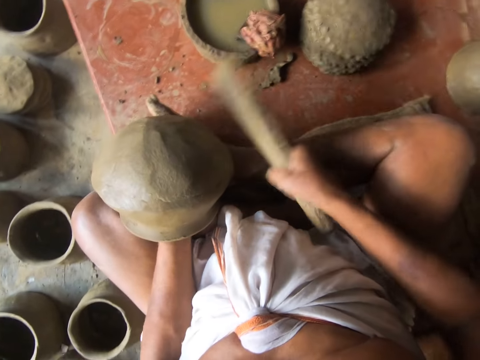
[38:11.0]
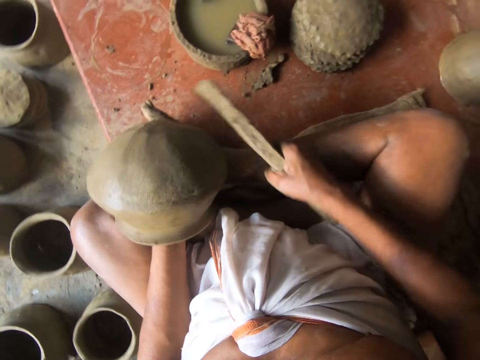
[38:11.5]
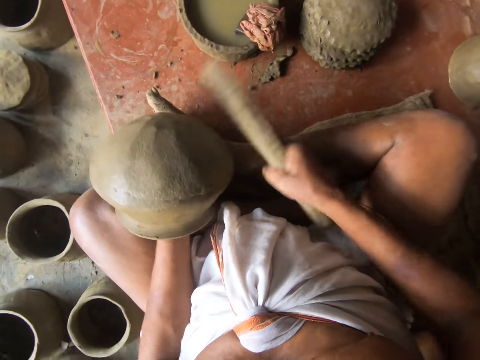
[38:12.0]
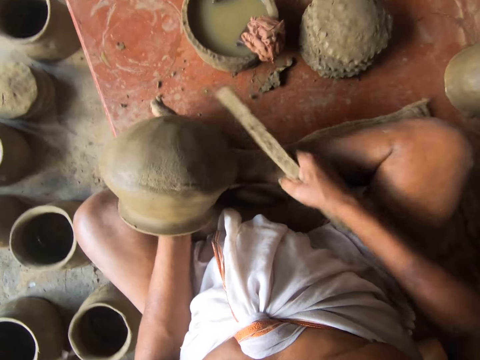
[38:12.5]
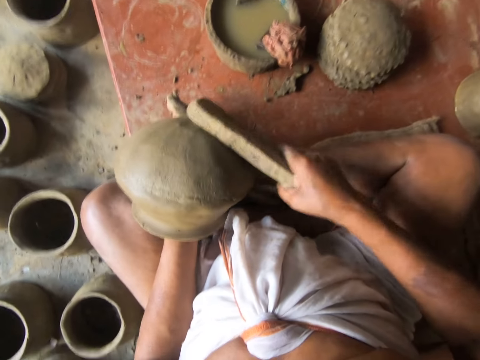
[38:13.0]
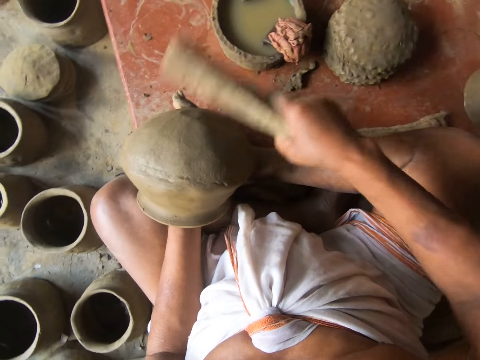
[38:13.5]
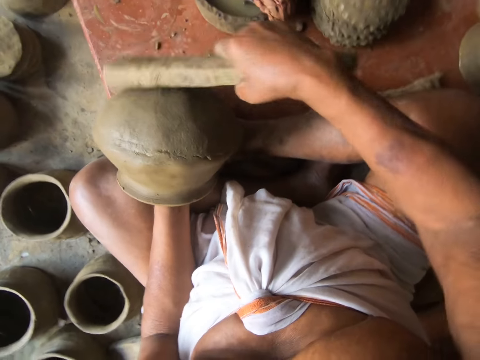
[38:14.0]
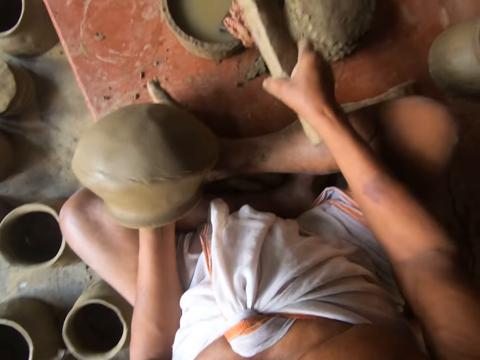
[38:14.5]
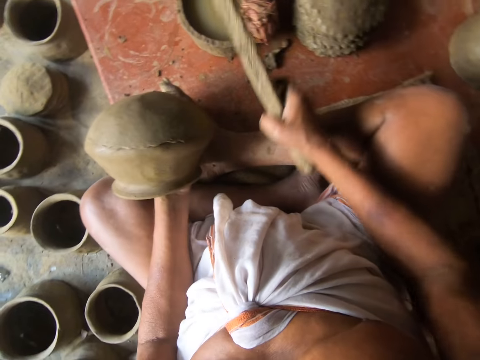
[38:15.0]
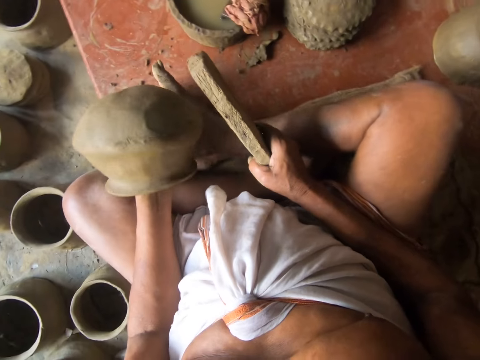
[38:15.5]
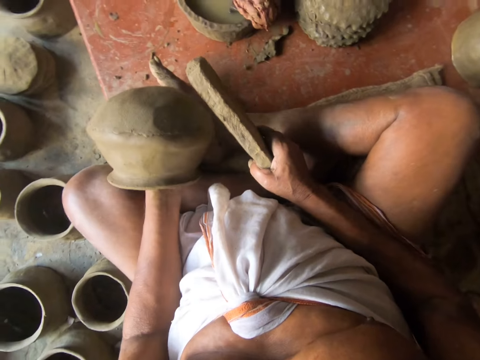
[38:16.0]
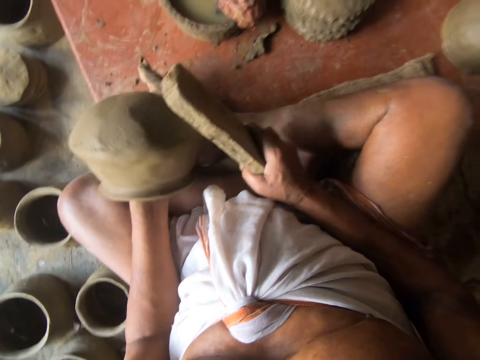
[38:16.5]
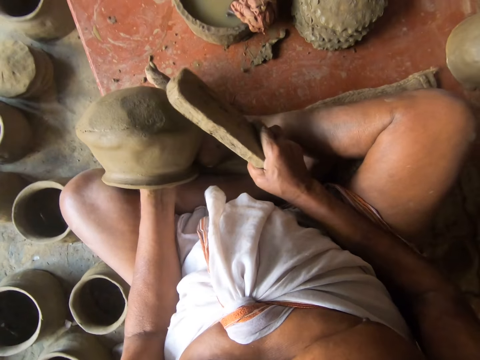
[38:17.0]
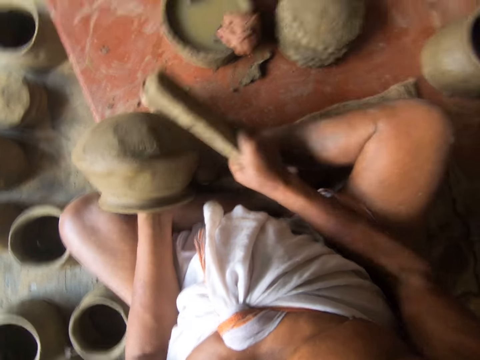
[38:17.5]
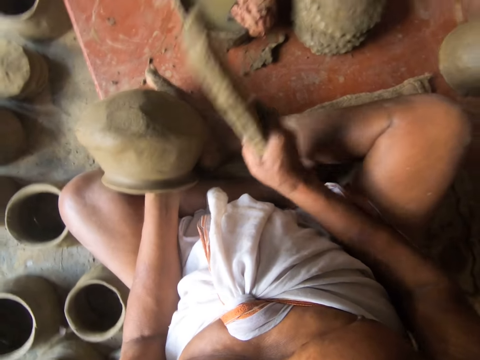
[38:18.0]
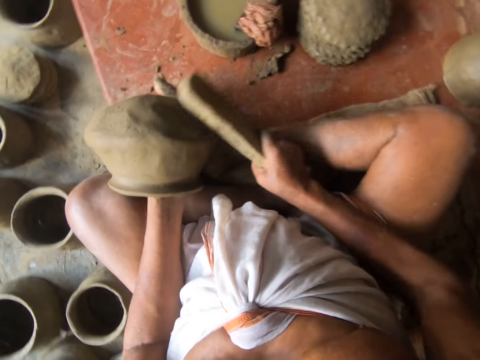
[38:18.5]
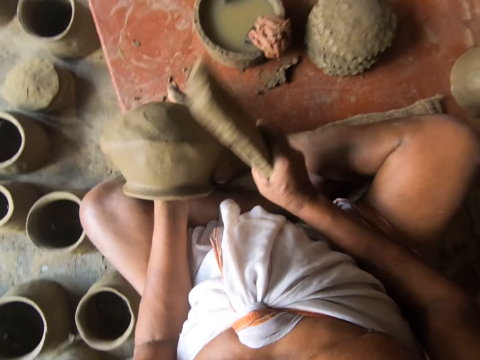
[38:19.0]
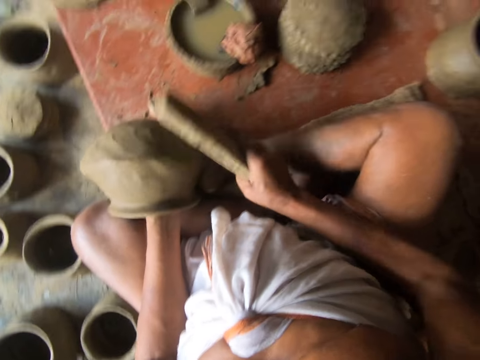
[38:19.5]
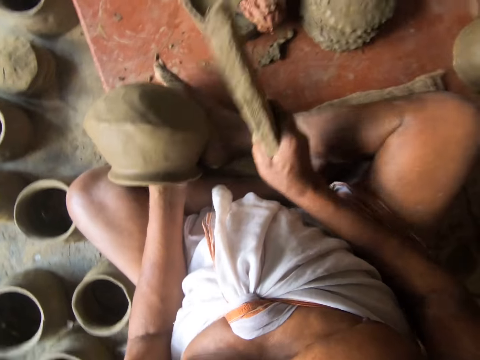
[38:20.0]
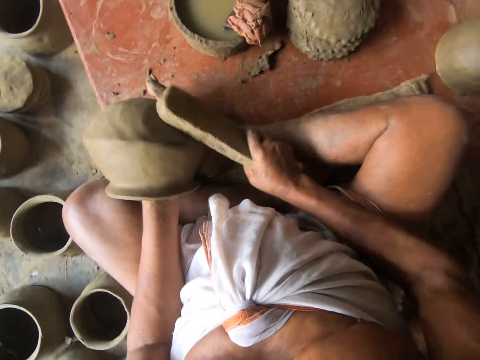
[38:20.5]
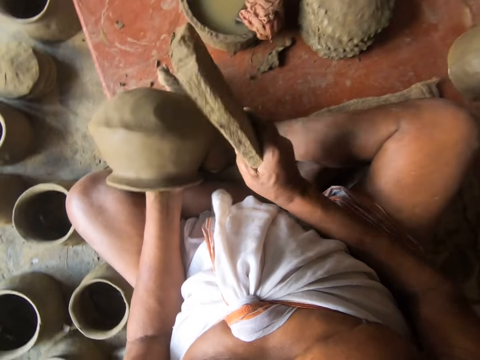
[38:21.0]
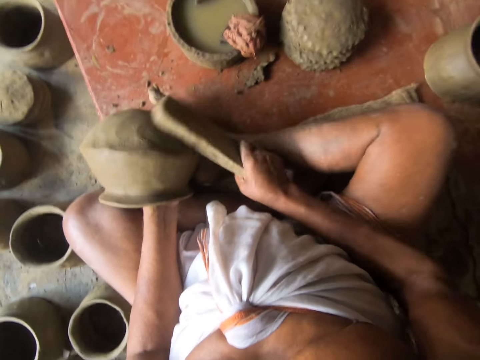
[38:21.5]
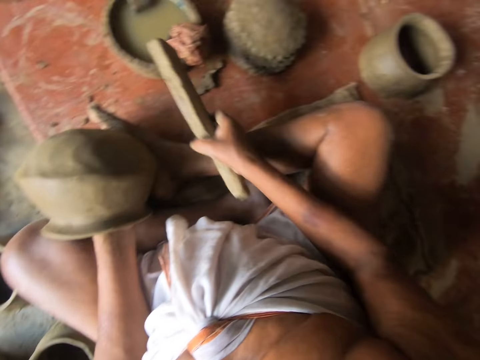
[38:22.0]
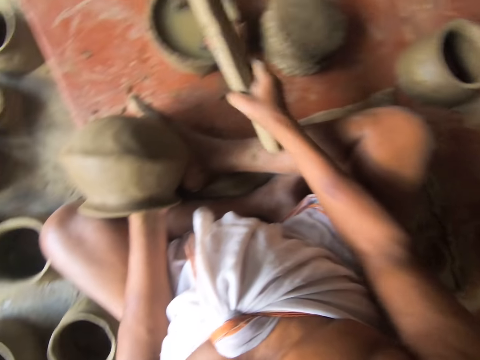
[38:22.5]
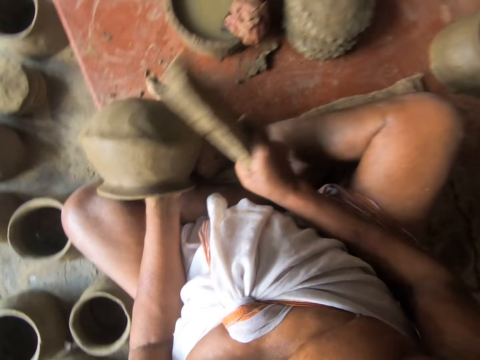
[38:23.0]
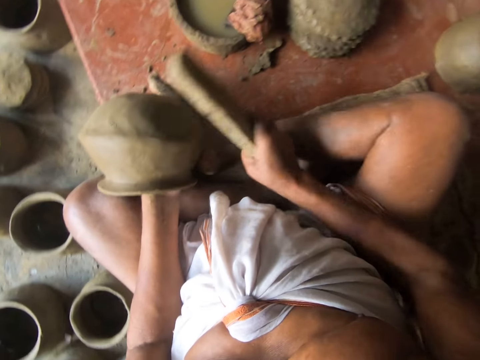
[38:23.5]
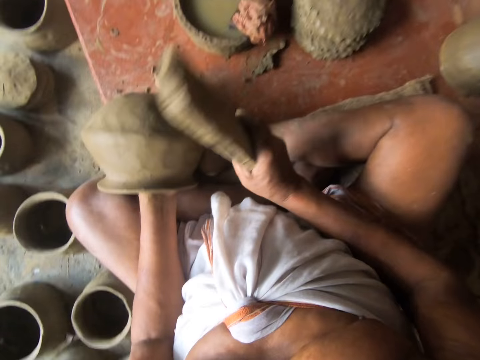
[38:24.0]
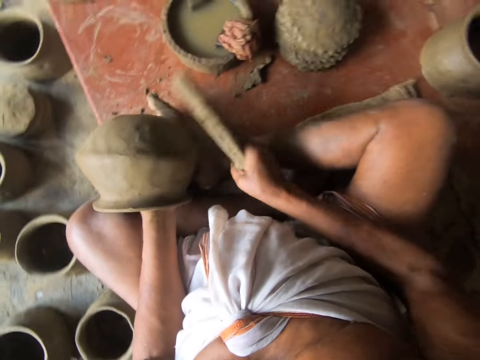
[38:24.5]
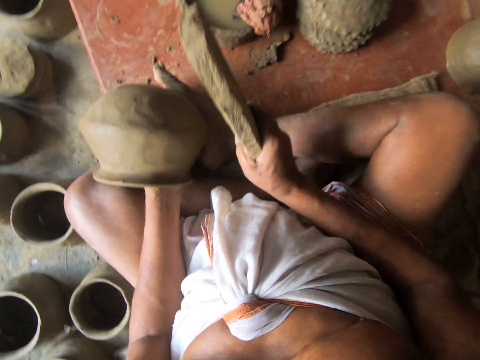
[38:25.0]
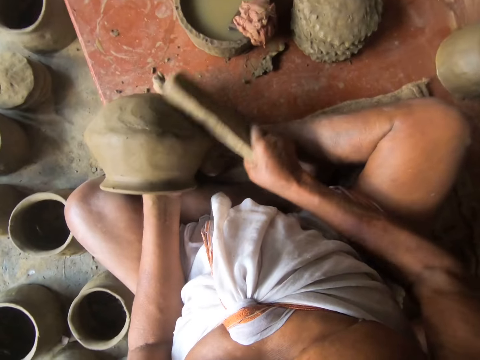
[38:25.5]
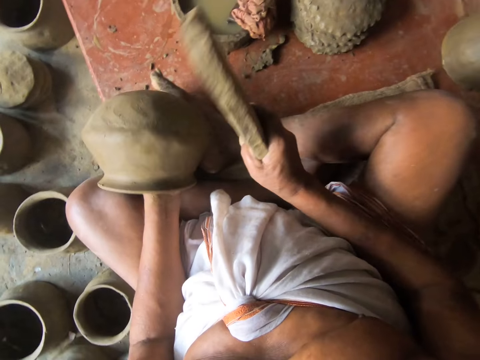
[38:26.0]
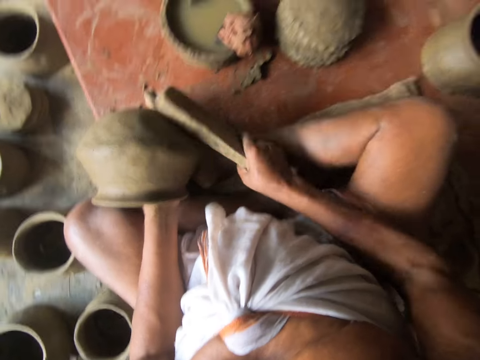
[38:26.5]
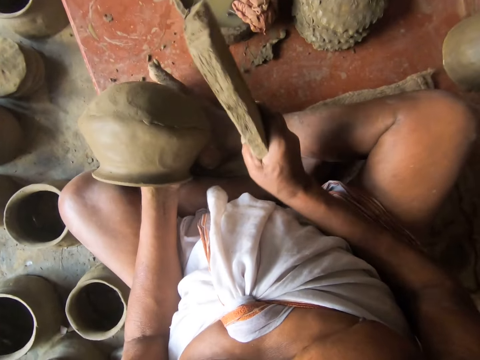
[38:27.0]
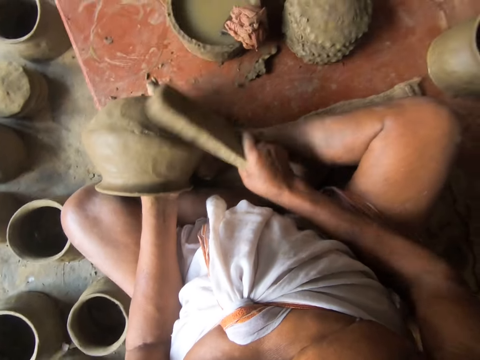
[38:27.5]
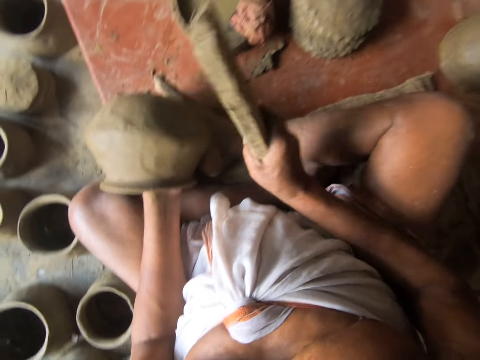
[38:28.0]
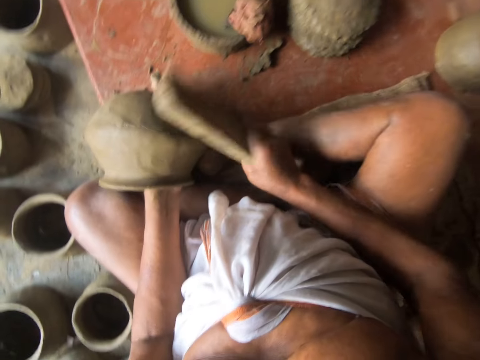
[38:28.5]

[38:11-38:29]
The camera wearer wets the wood. They hit the piece of cloth. They reposition the pot. They hit on the moulded clay. They hit the piece of cloth. They wet the pot. They hit on the moulded clay.

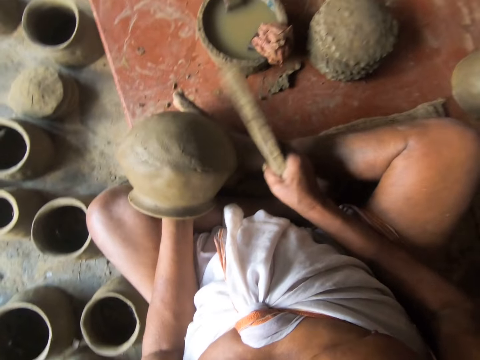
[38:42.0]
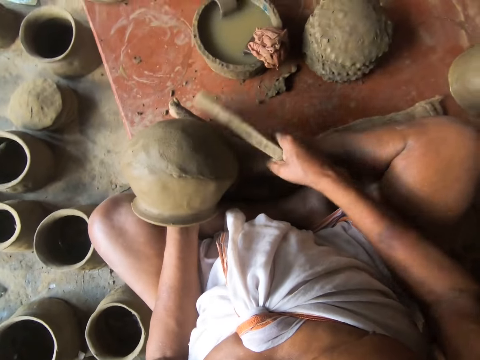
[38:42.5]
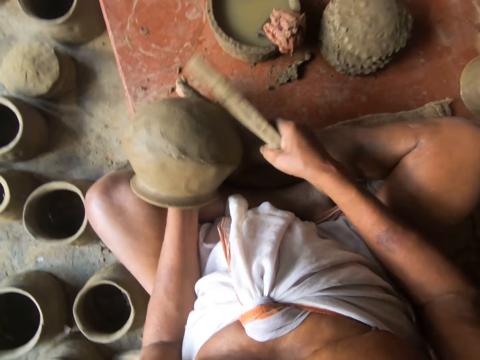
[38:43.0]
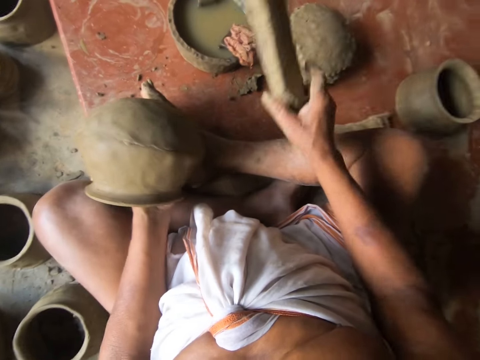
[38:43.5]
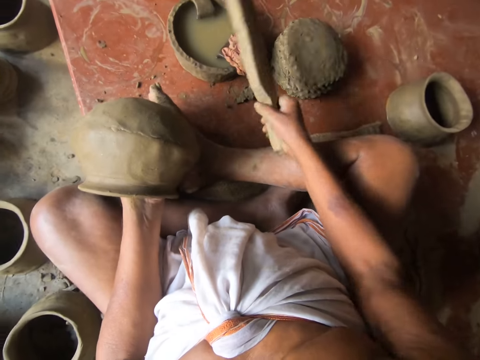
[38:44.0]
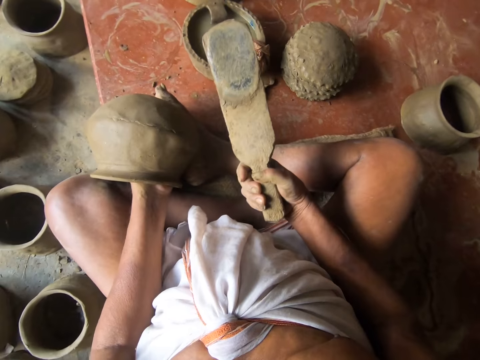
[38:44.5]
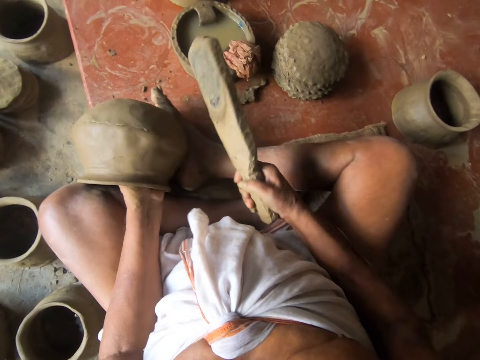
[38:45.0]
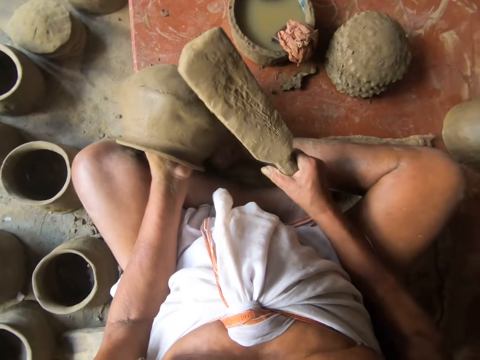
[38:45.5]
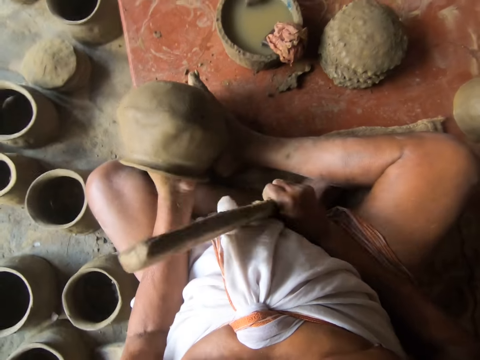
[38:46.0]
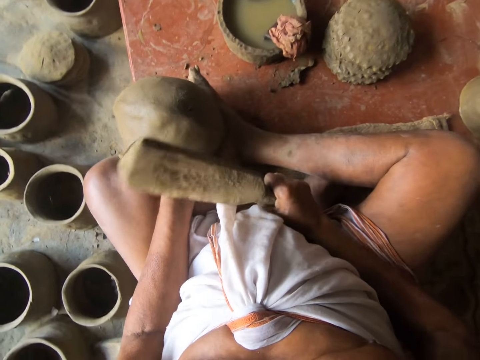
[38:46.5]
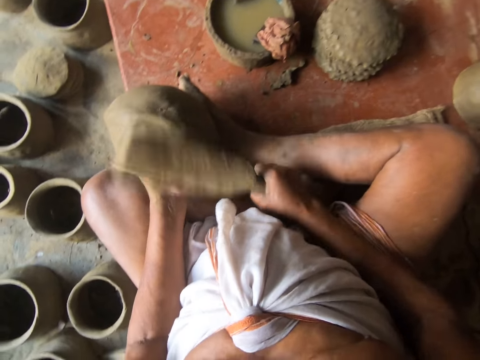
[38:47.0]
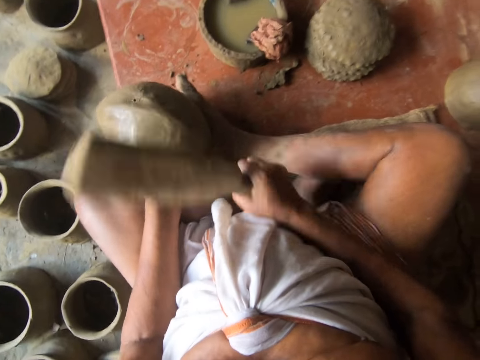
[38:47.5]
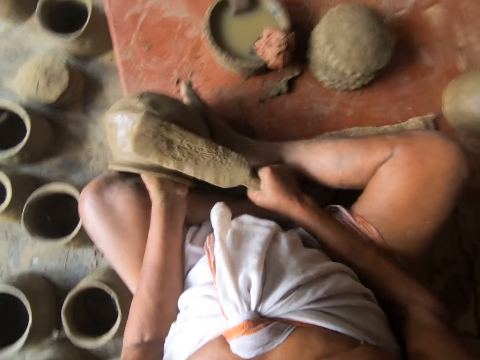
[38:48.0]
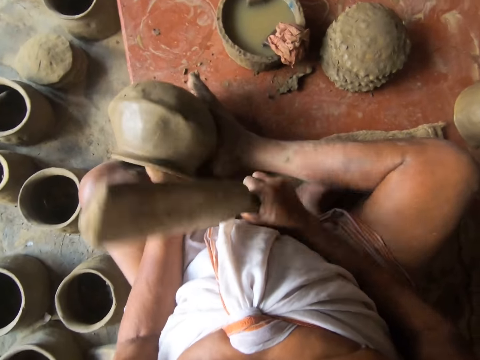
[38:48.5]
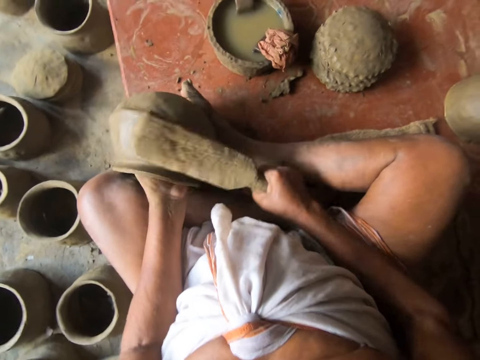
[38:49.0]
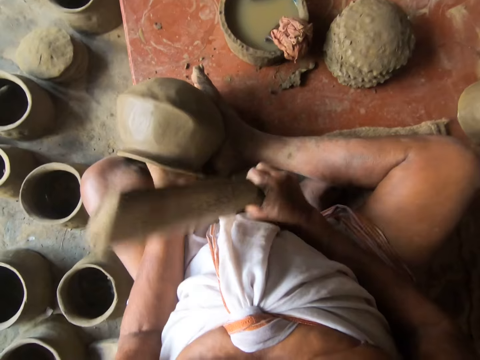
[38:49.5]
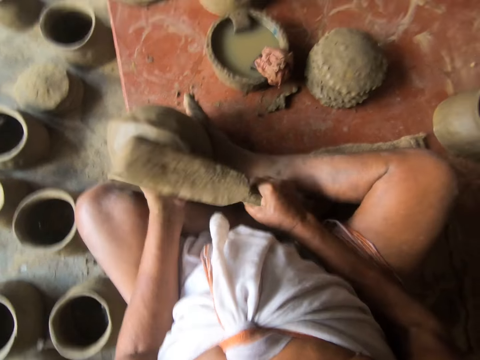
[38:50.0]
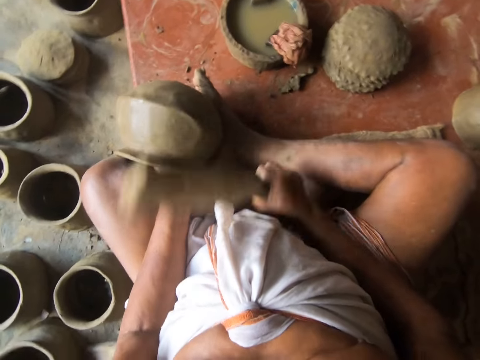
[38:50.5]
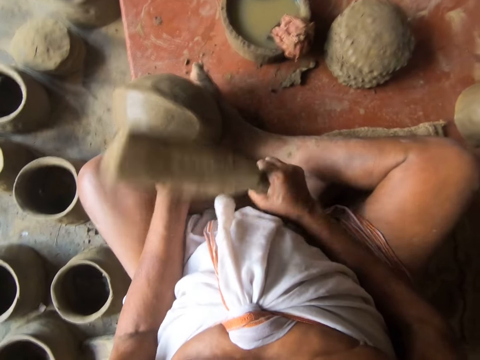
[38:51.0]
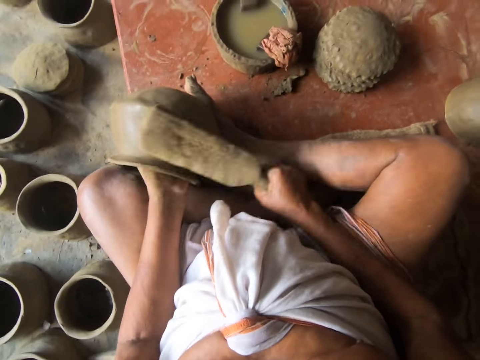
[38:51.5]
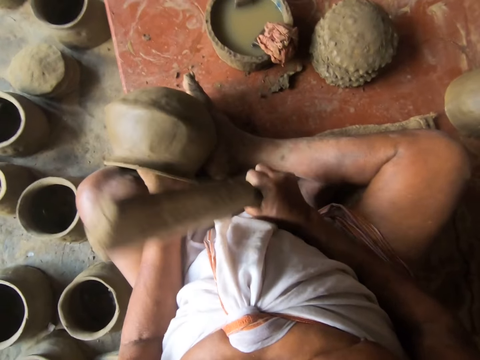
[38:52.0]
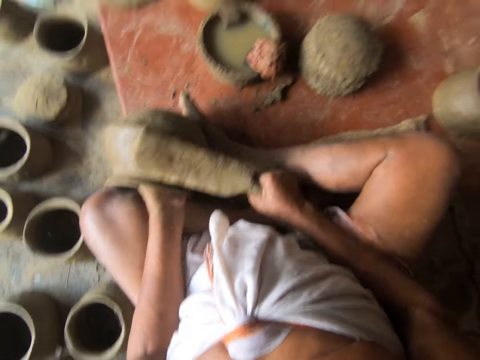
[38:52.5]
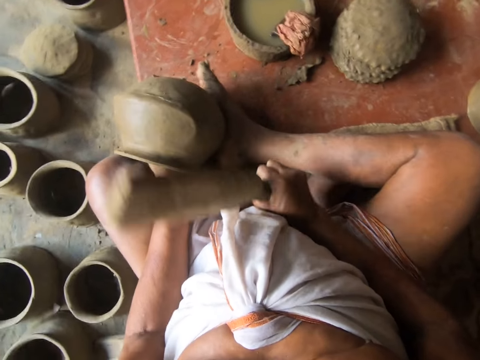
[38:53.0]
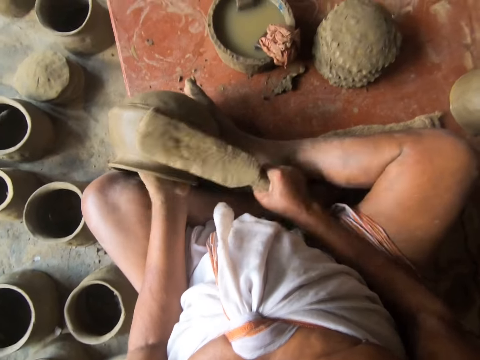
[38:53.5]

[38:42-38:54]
The camera wearer hits the piece of cloth. They wet the wood. They reposition the pot. They hit on the moulded clay.
